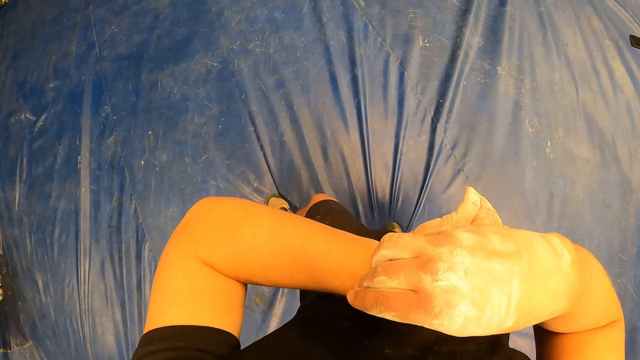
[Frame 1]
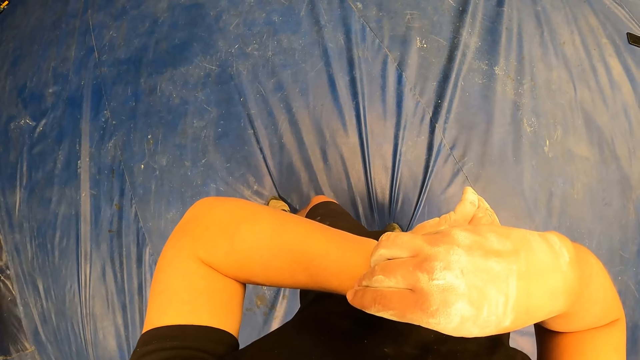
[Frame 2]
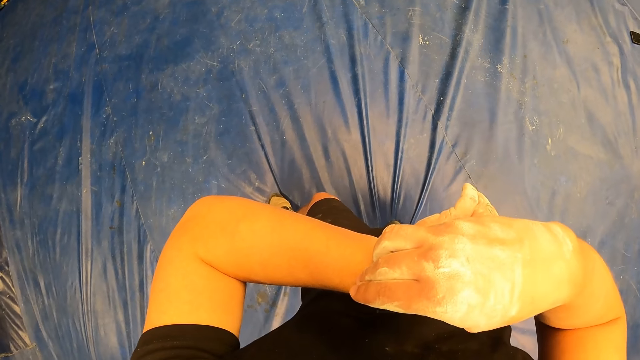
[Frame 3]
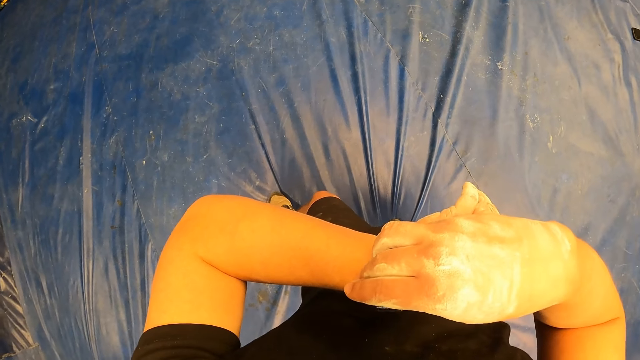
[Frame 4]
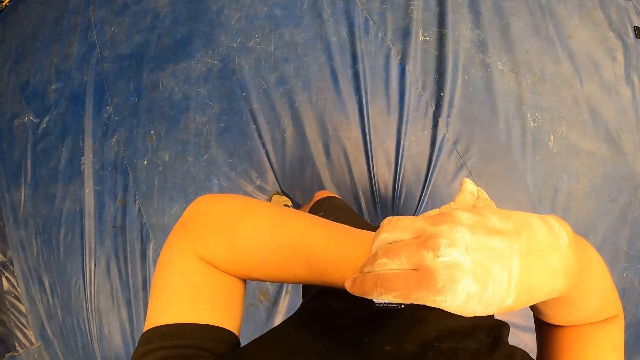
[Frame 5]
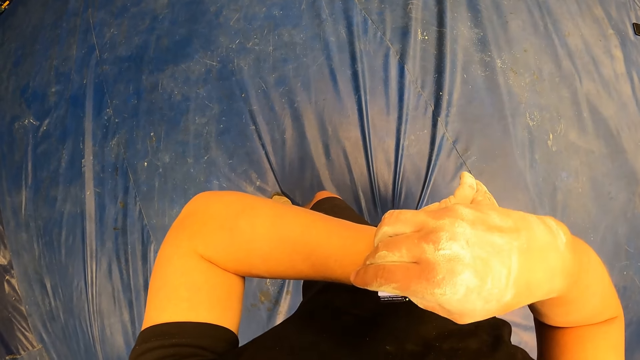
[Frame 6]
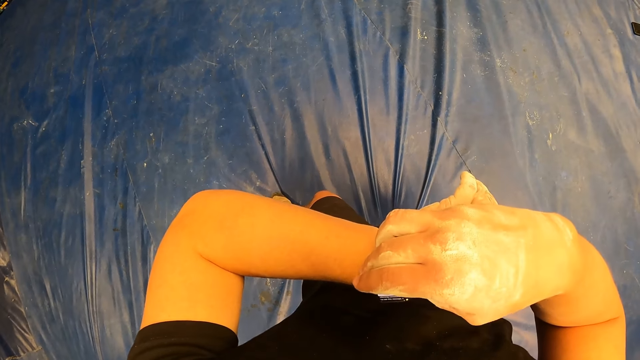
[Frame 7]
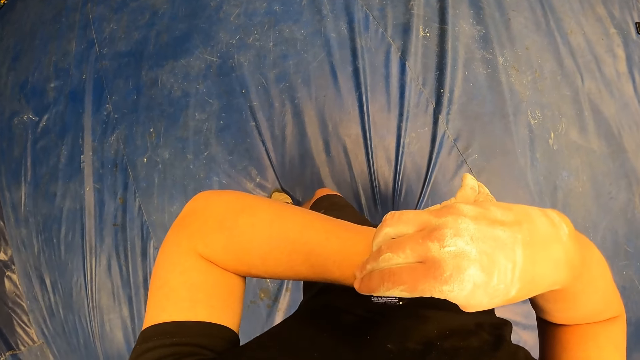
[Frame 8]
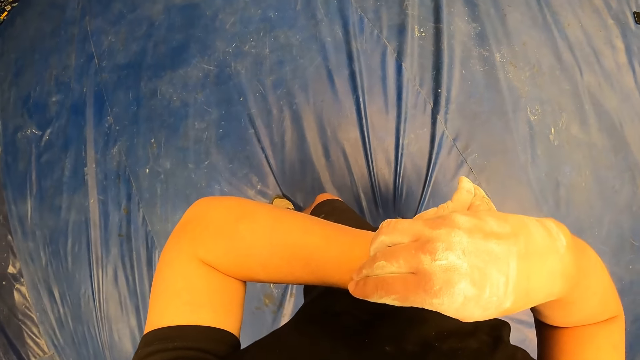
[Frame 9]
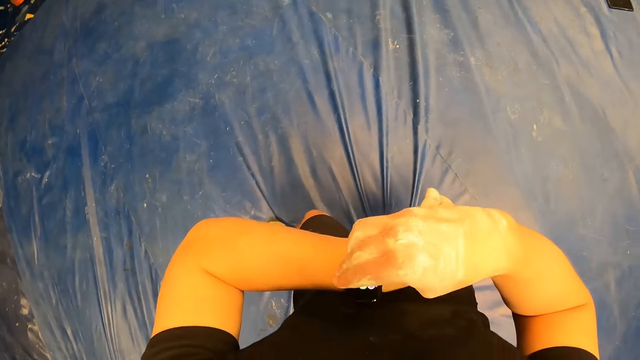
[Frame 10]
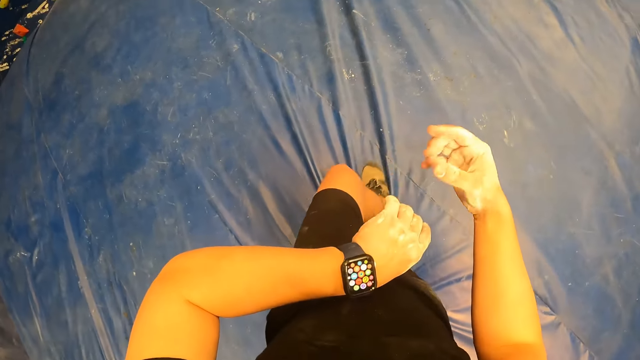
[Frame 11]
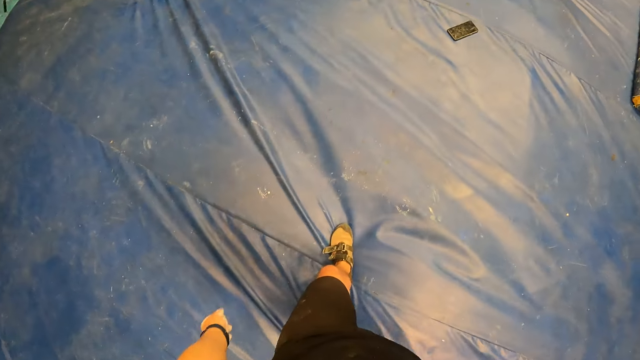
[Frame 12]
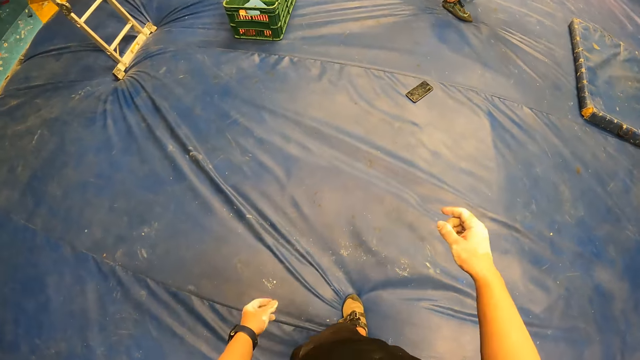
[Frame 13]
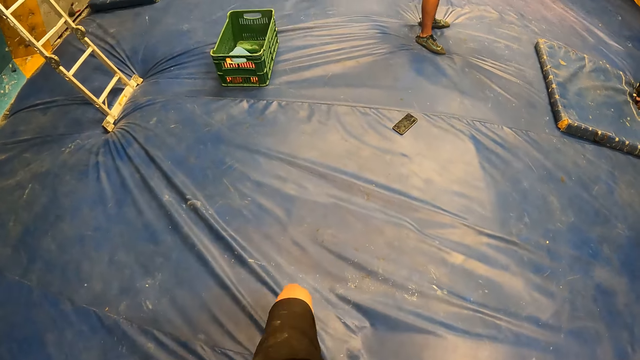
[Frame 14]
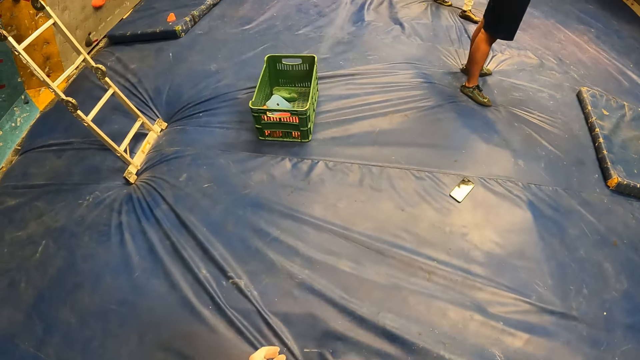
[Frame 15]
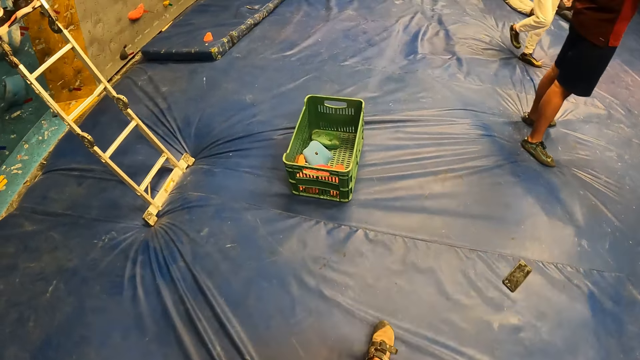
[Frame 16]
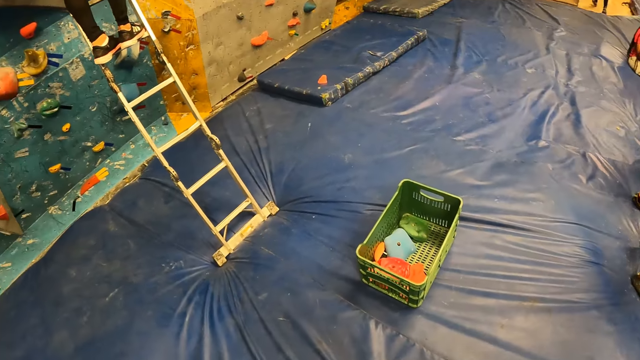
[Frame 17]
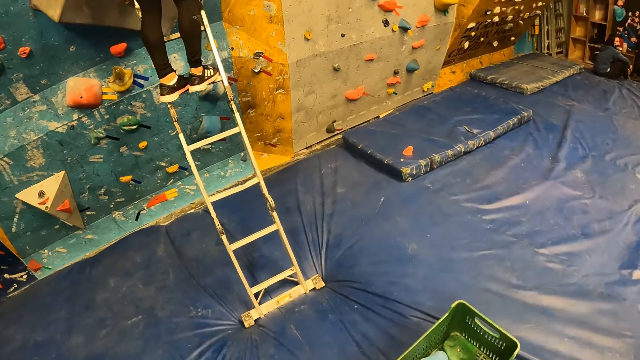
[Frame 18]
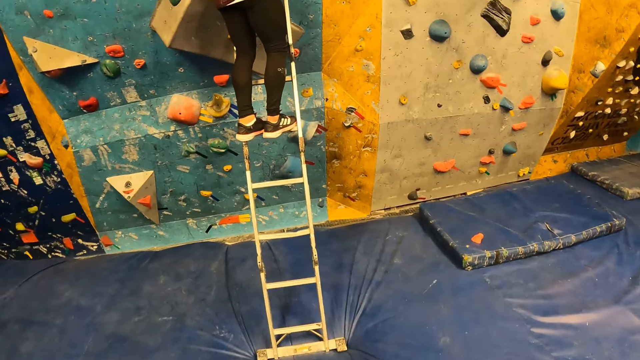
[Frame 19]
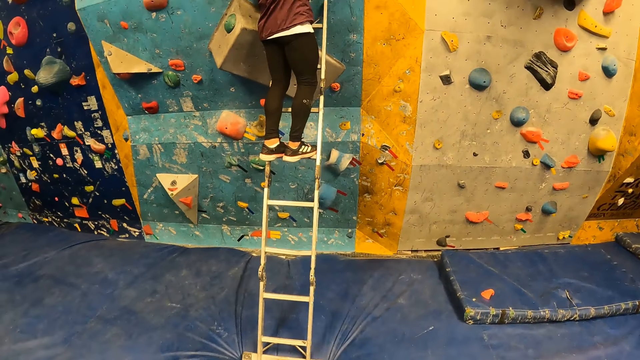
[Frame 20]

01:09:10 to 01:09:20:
The camera wearer presses the watch. They walk towards the ladder.

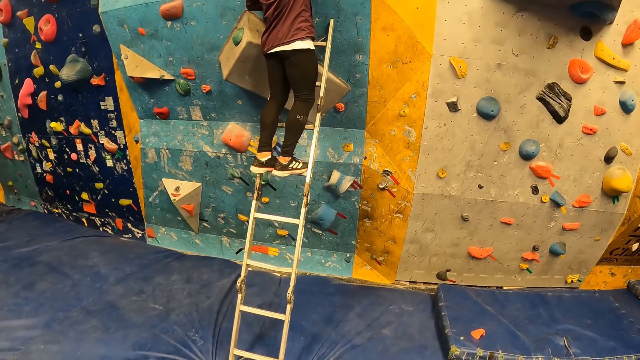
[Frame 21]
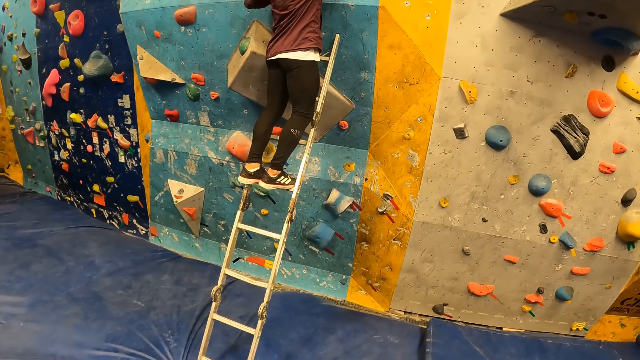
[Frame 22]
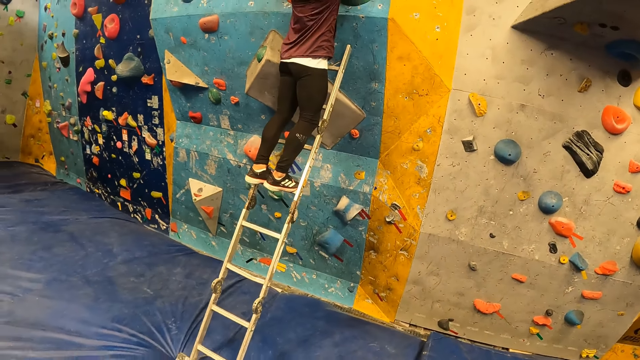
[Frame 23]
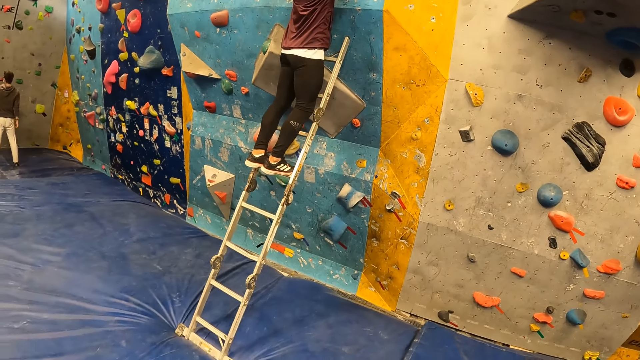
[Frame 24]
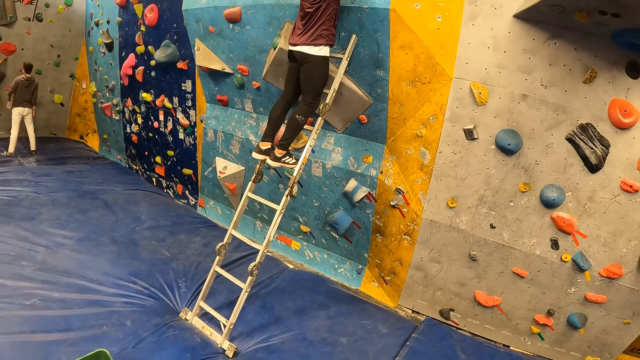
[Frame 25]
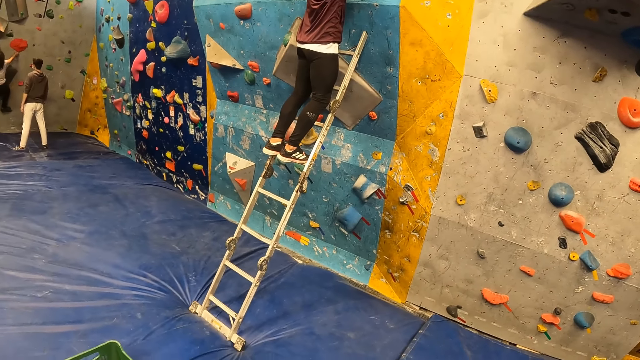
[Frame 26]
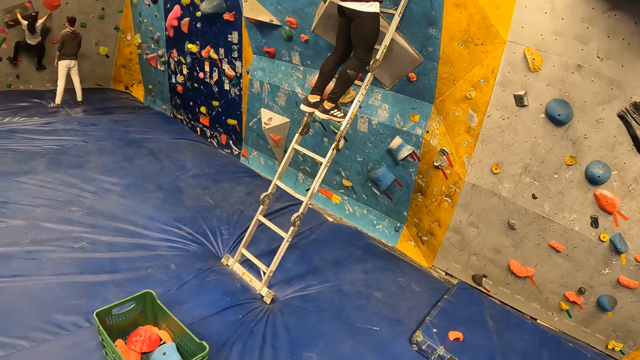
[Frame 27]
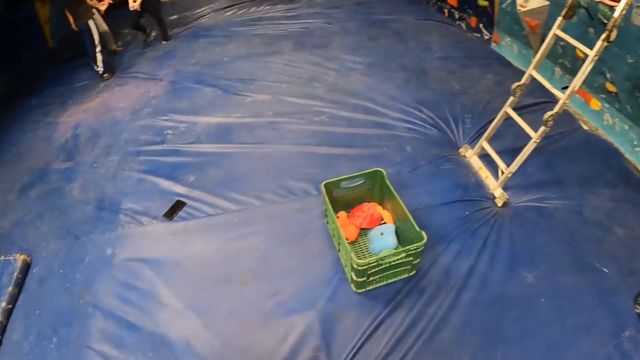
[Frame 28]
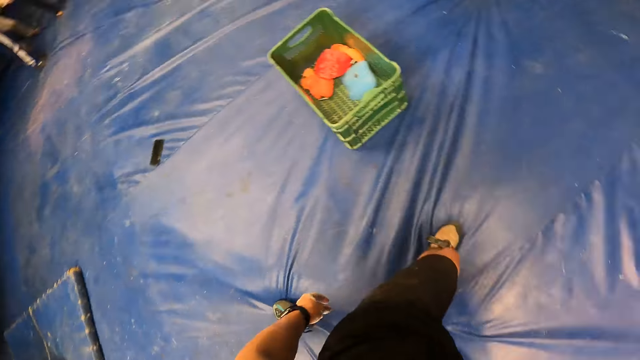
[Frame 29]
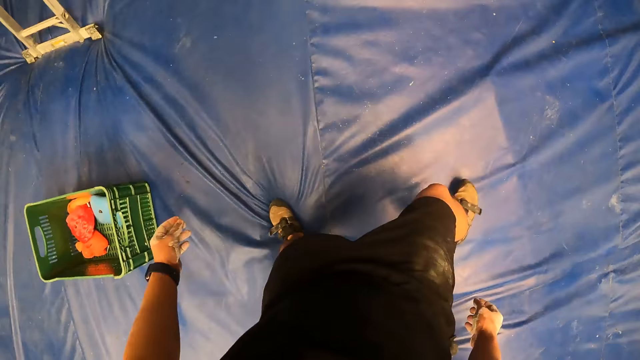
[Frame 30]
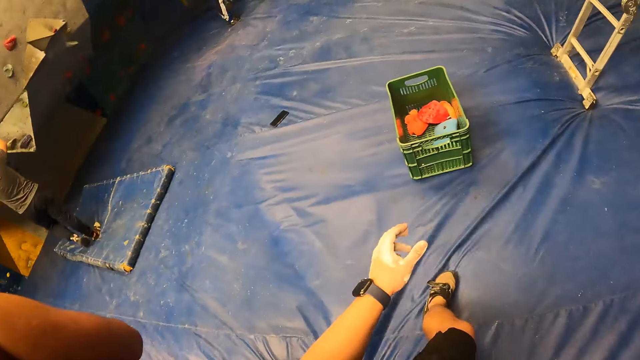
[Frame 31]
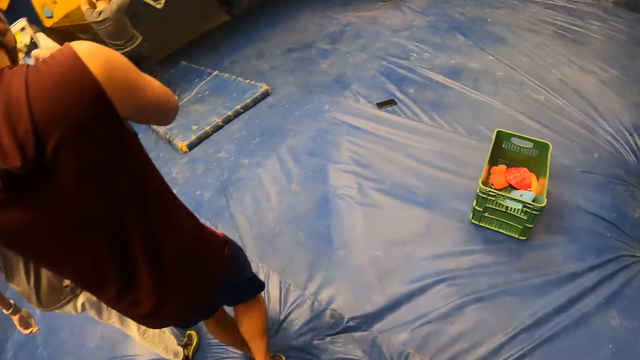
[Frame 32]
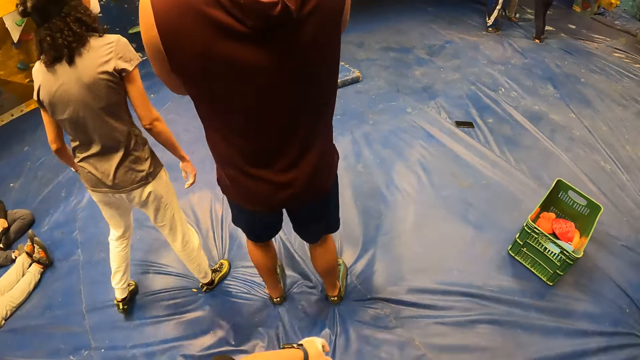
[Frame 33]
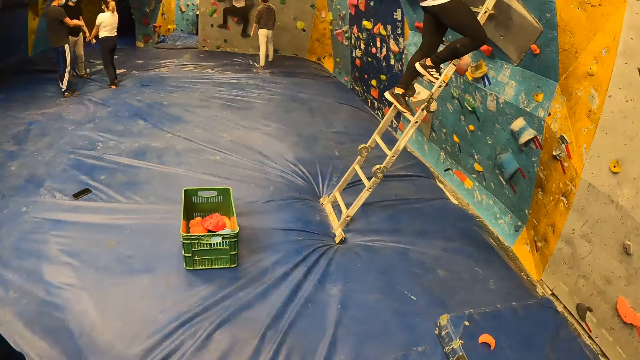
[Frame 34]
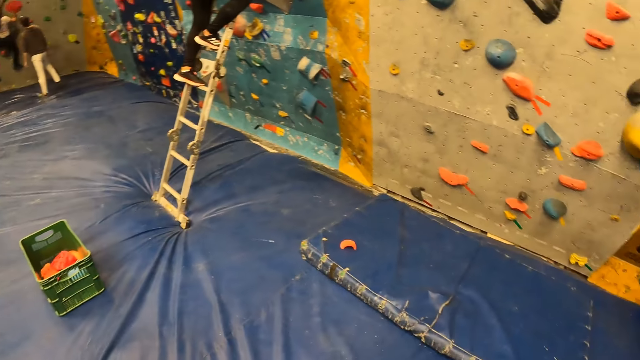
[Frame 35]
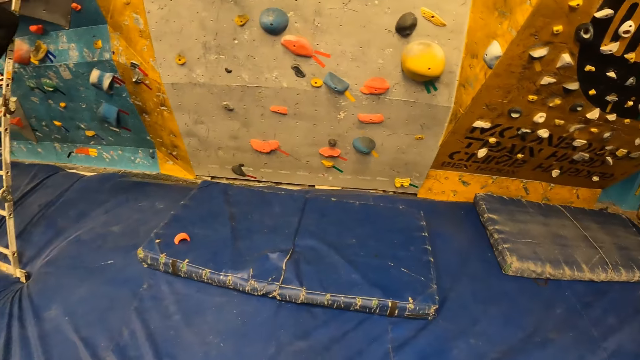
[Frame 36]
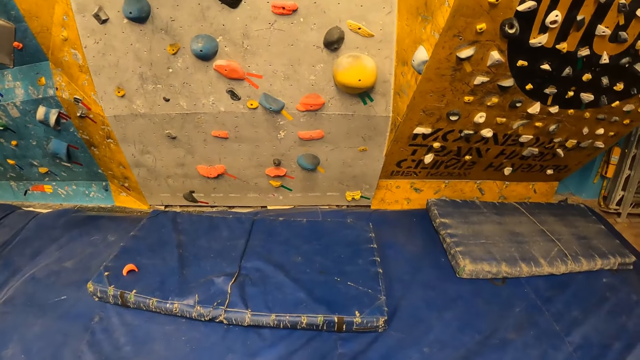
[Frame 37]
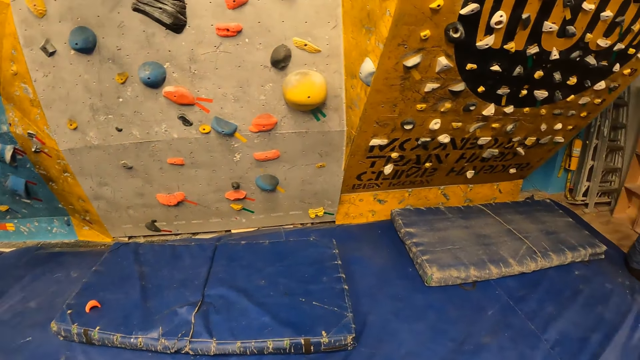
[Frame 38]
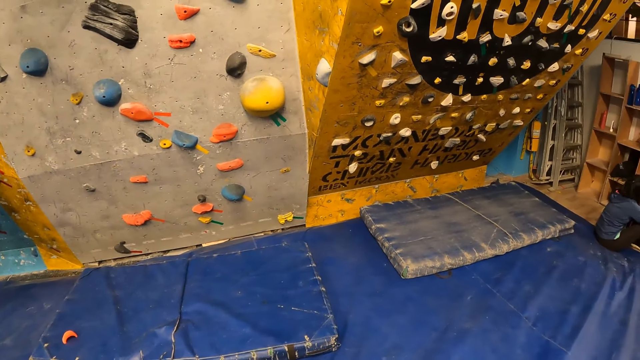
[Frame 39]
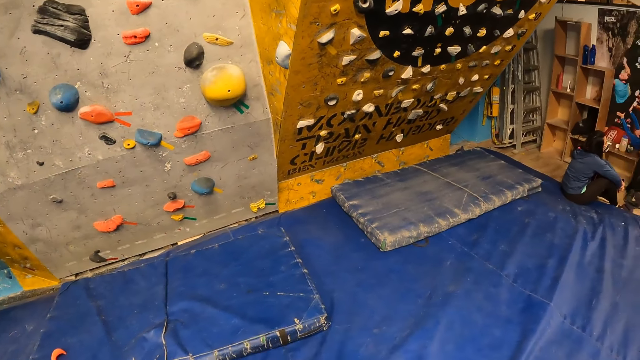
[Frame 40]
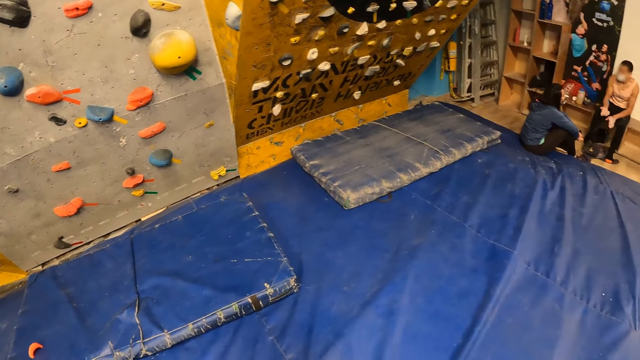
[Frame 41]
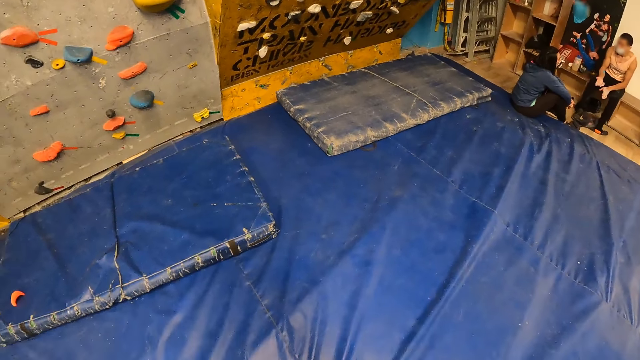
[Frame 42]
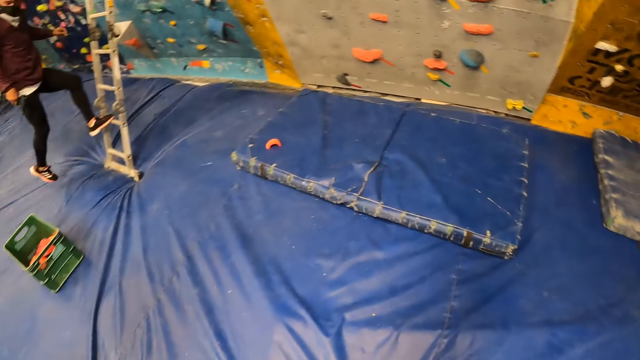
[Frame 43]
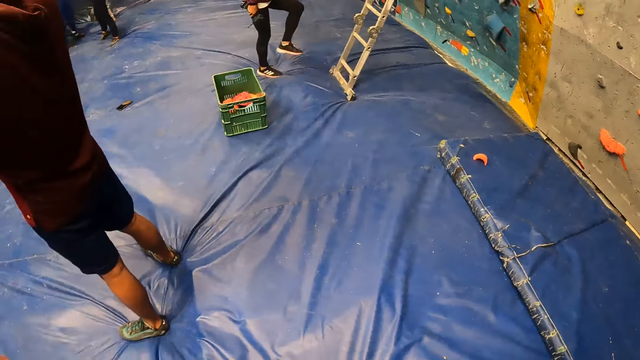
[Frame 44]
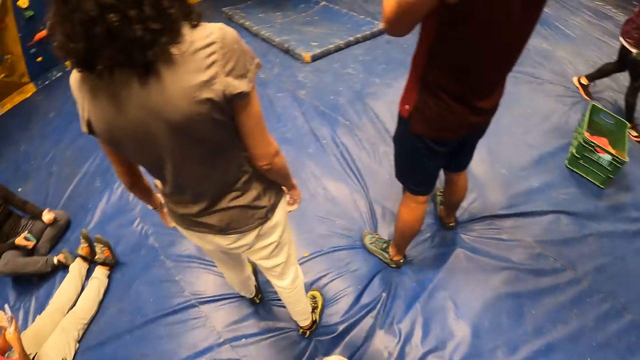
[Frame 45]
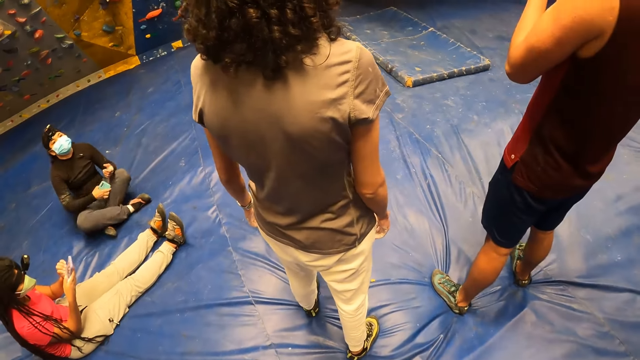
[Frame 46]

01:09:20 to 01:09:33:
The camera wearer stands beside the ladder. They look around the hall.
